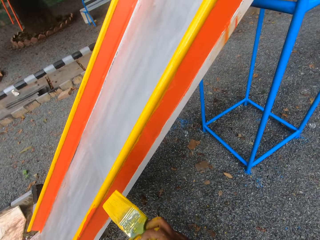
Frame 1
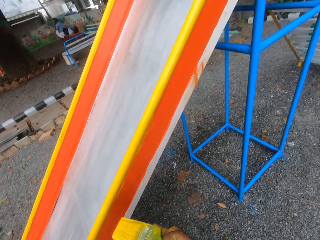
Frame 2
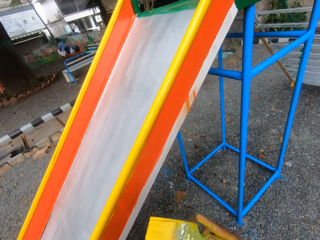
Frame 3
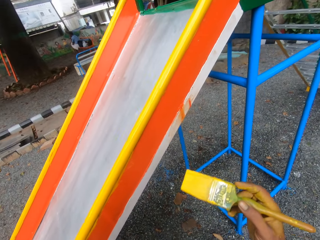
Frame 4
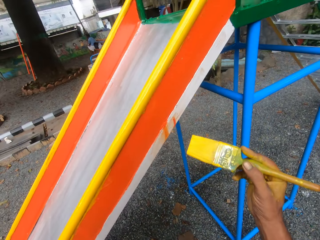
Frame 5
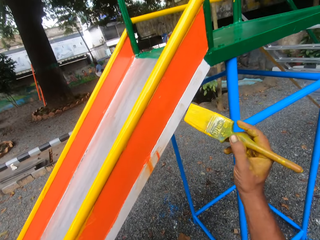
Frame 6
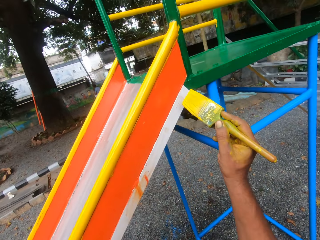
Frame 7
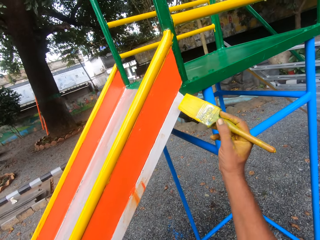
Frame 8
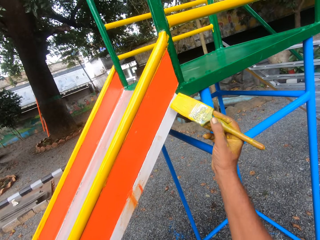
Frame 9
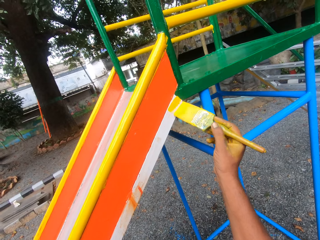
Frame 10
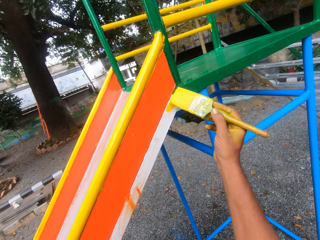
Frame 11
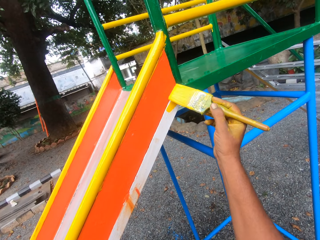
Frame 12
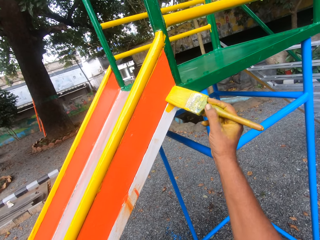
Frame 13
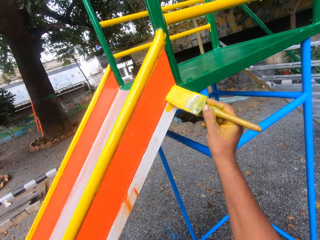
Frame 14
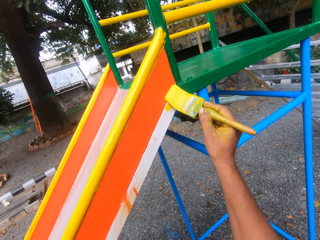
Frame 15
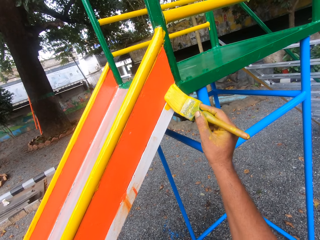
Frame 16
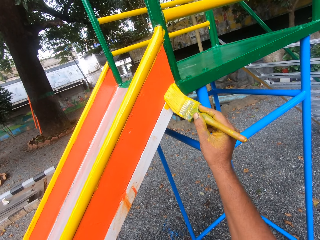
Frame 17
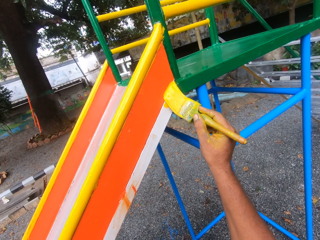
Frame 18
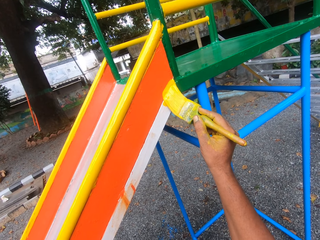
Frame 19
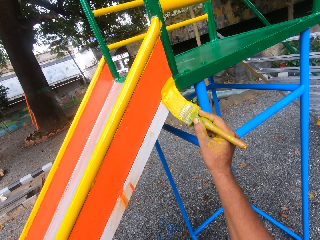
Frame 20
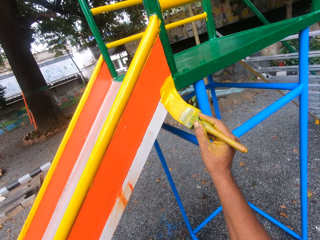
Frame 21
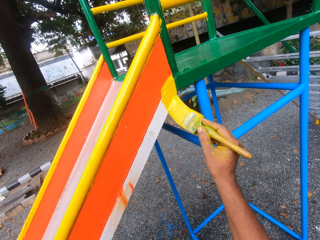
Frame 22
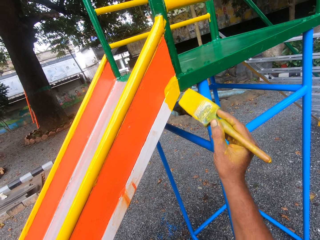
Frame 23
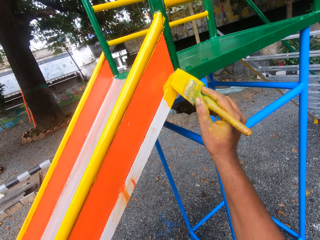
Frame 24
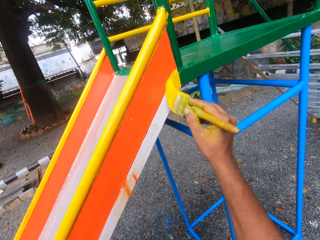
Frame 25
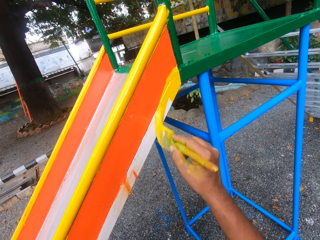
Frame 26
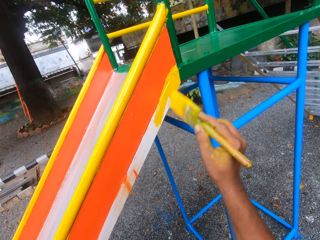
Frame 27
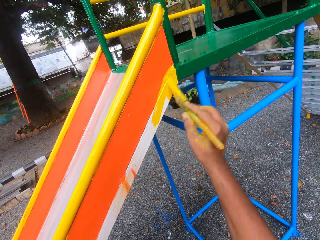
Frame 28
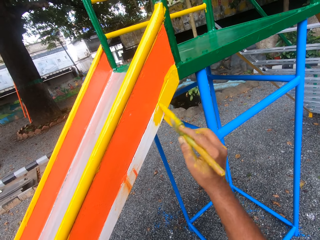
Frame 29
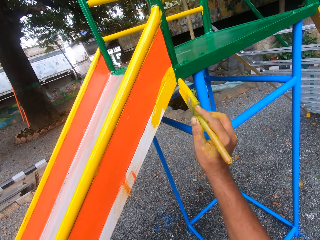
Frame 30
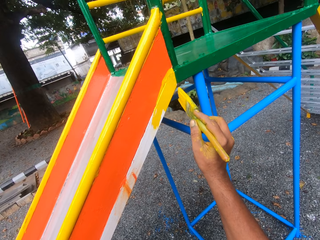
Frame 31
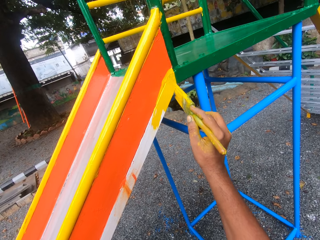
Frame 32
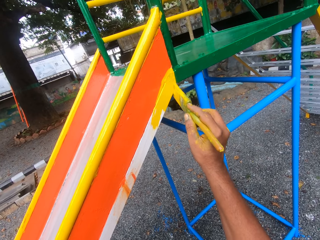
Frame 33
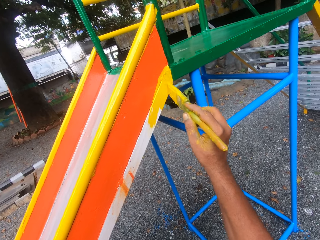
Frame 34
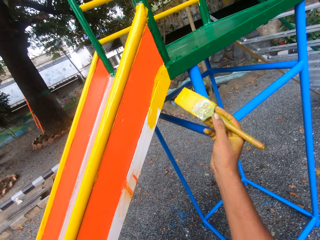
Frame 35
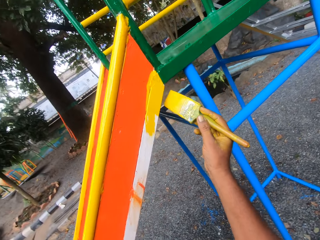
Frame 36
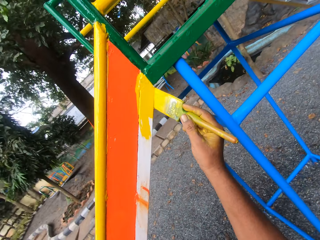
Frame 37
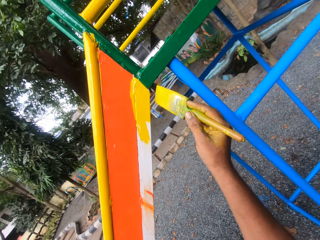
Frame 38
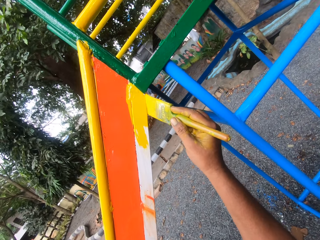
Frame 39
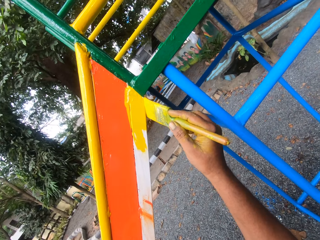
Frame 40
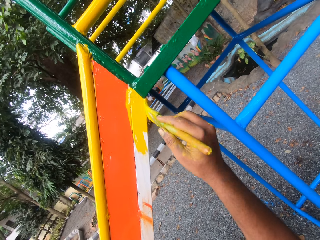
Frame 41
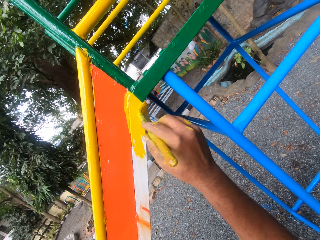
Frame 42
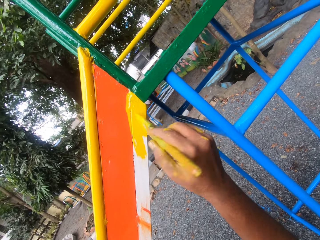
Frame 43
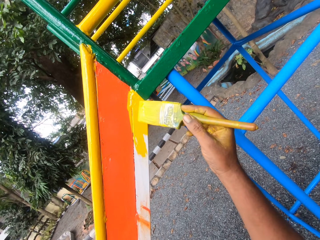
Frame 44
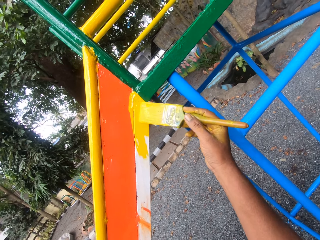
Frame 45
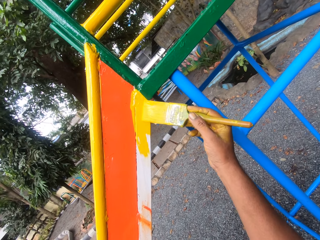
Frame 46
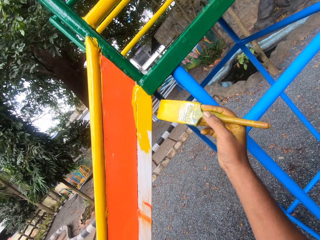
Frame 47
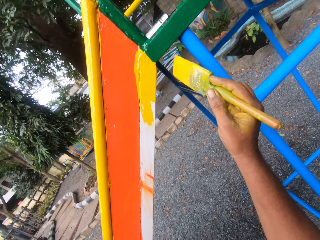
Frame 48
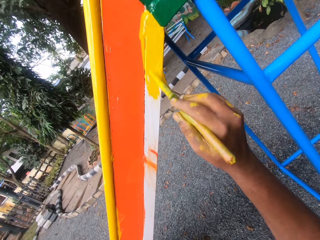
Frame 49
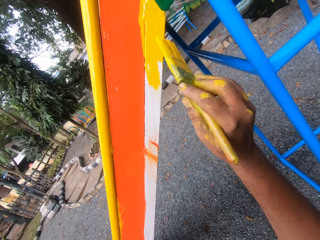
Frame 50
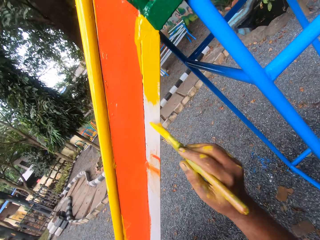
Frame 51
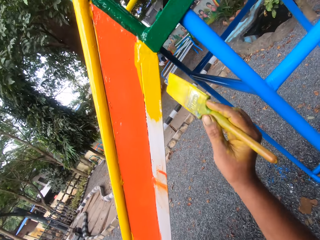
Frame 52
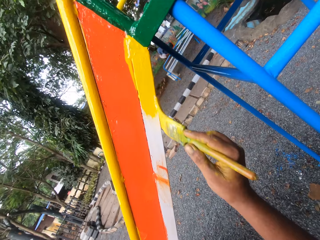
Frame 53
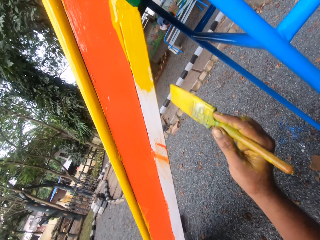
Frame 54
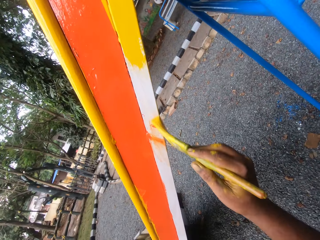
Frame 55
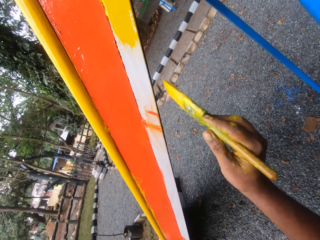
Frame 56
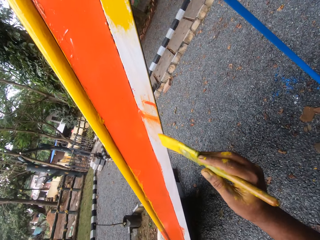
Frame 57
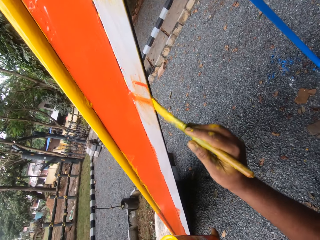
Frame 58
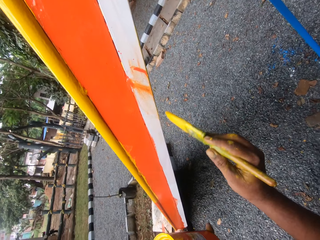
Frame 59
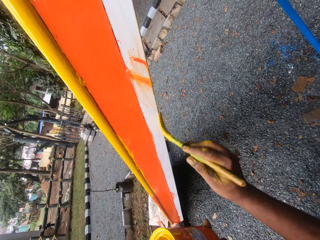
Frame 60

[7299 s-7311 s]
The camera wearer paints the swing with the paint brush.

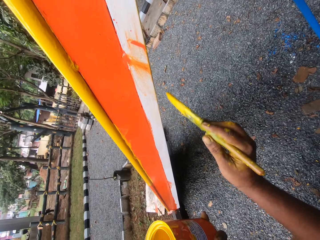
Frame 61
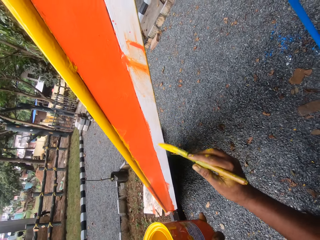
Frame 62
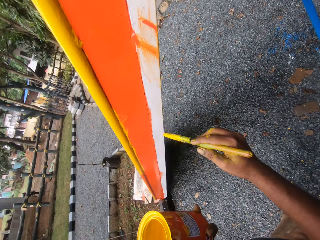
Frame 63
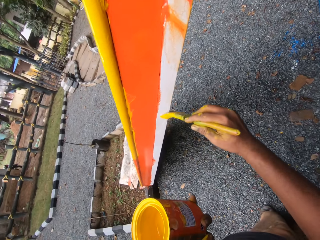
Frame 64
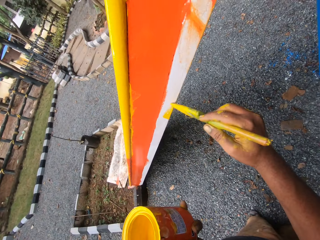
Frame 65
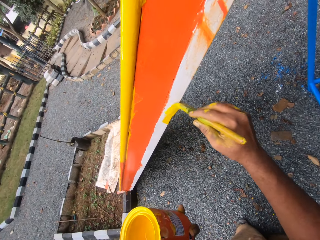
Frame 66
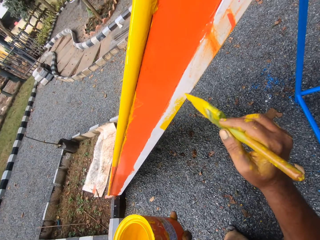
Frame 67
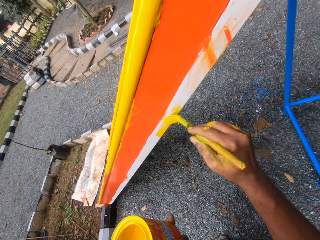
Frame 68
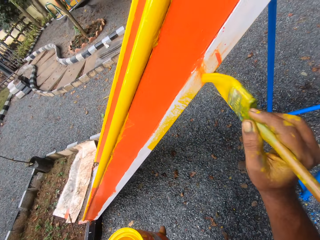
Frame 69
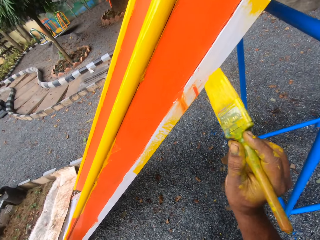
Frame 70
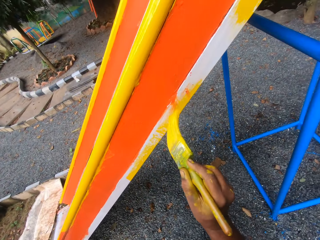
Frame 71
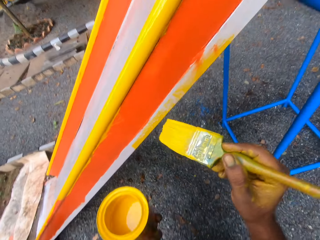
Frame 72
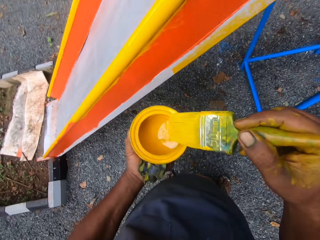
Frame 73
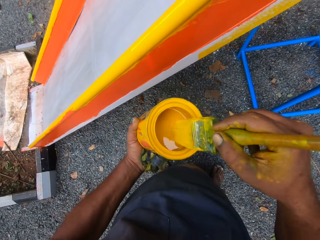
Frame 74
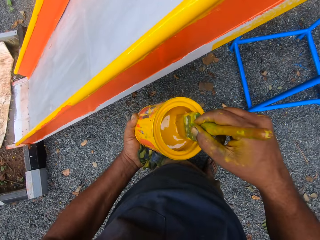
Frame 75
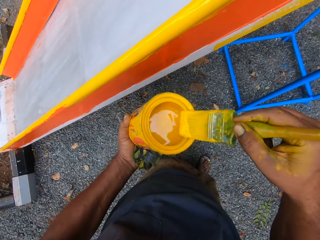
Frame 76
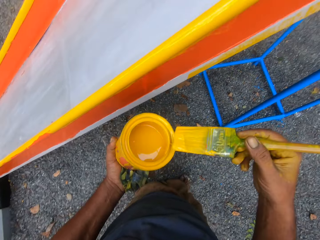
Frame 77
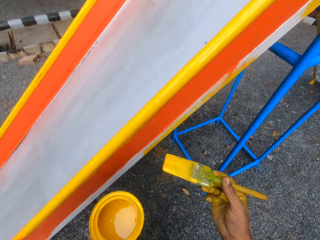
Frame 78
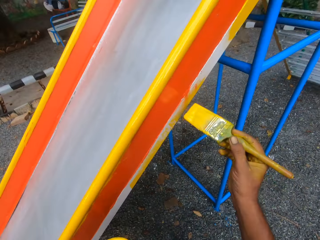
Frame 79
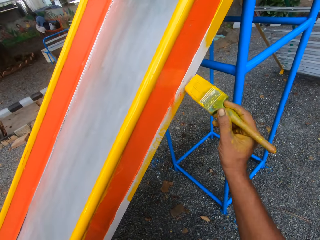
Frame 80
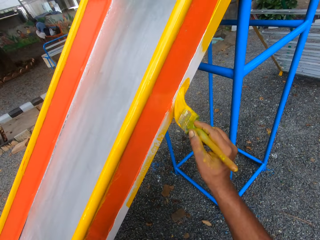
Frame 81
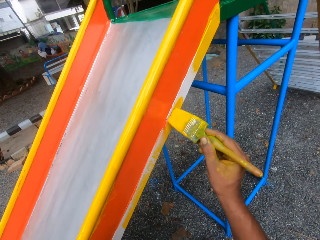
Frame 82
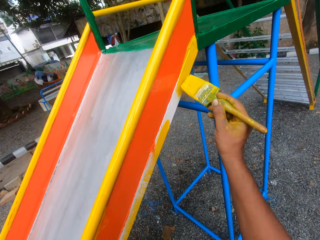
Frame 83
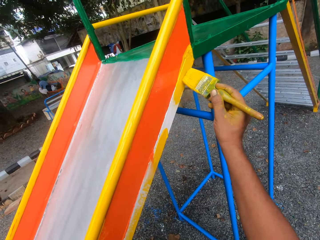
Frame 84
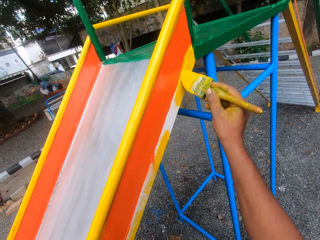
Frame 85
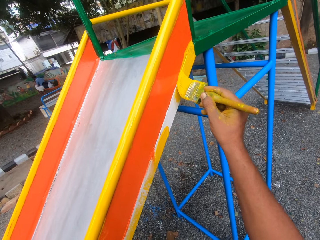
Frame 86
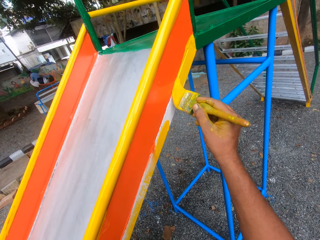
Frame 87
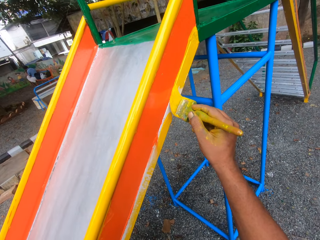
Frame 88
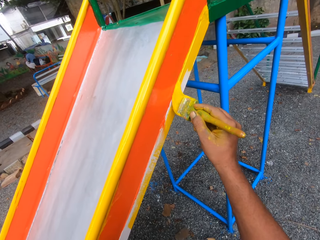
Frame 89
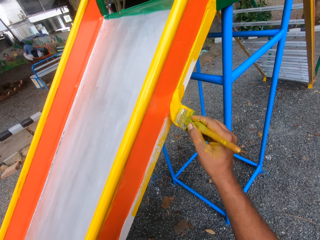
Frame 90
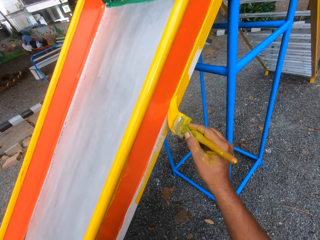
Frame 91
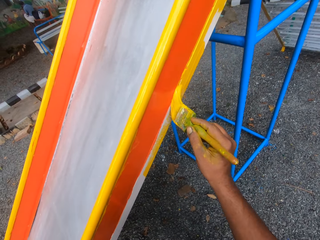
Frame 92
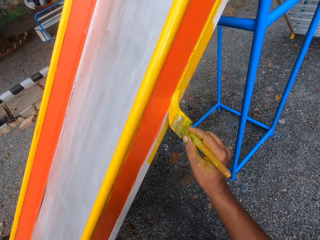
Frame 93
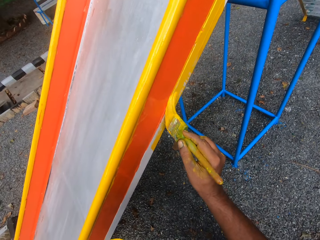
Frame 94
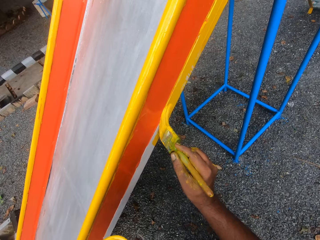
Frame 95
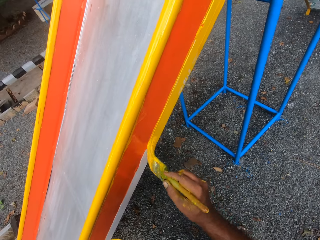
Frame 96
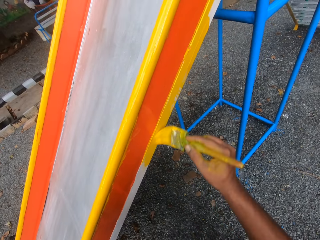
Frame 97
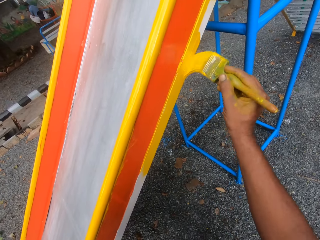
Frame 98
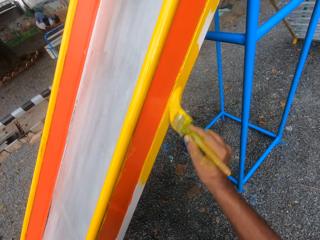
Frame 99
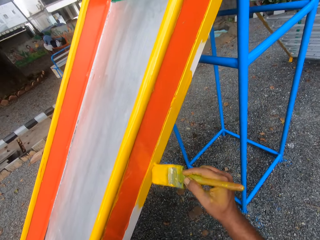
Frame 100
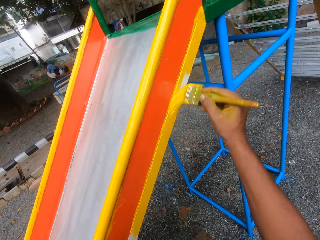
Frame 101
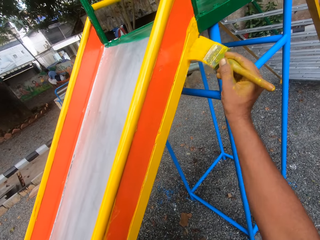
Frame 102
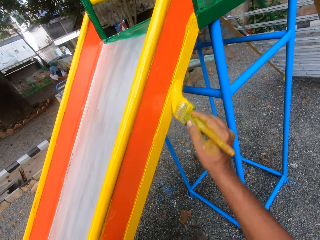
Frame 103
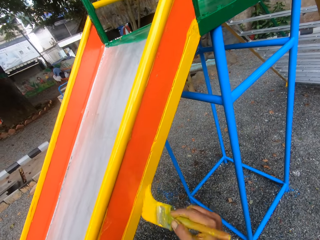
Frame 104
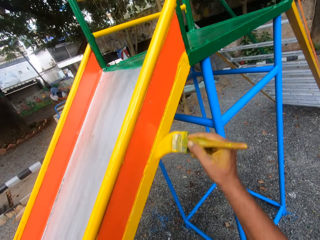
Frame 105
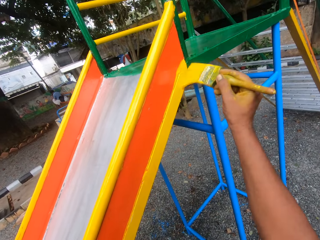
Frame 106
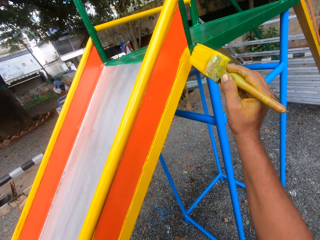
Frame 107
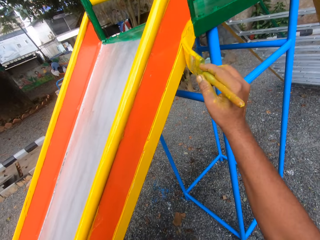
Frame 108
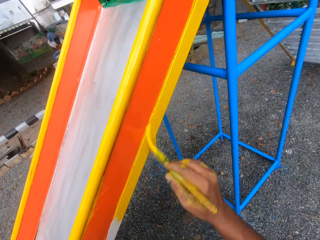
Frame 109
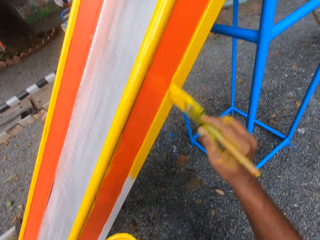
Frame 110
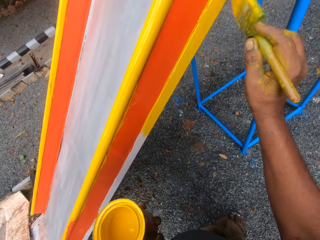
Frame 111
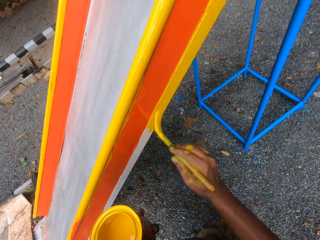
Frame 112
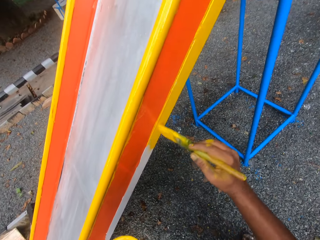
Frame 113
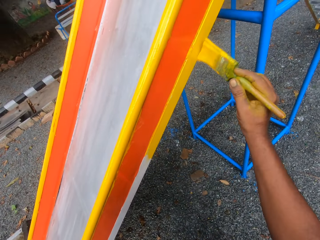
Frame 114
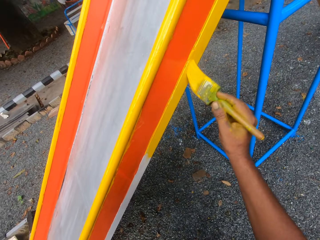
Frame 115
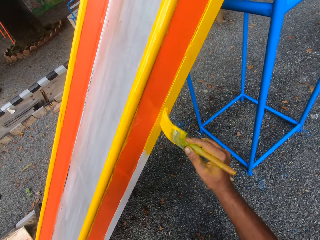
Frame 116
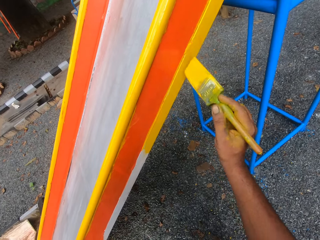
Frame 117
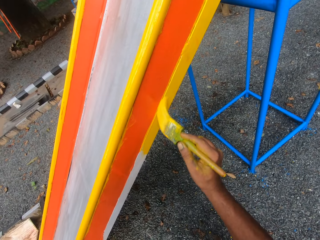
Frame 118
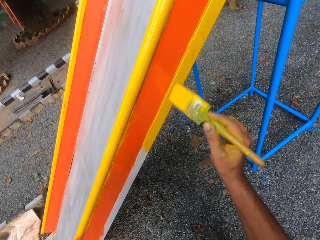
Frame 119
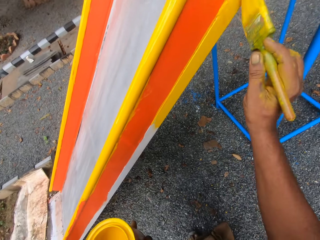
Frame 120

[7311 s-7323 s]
The camera wearer dips the brush into the paint container. They paint the swing with the paint brush.
